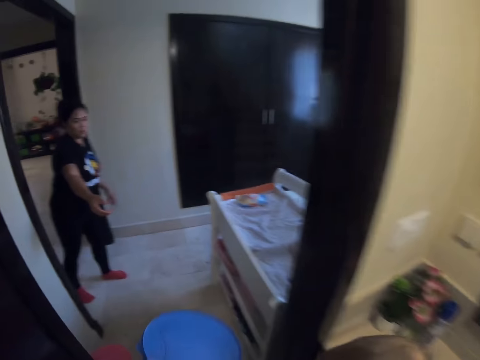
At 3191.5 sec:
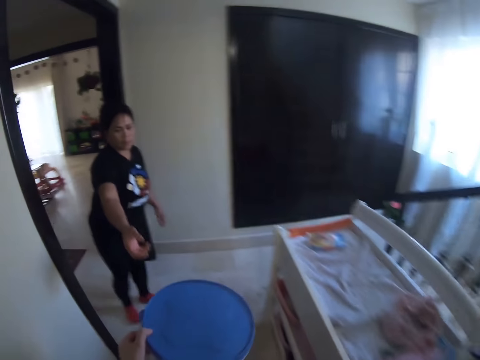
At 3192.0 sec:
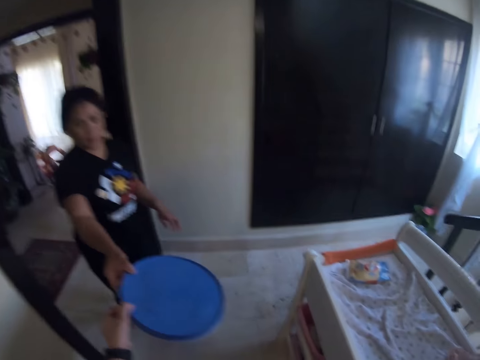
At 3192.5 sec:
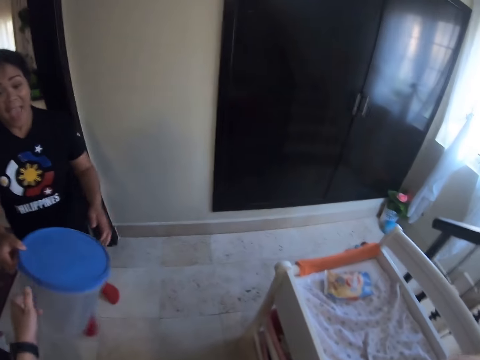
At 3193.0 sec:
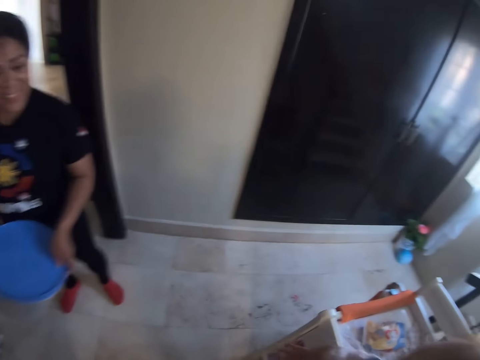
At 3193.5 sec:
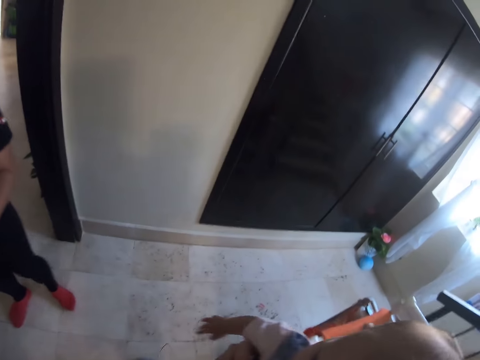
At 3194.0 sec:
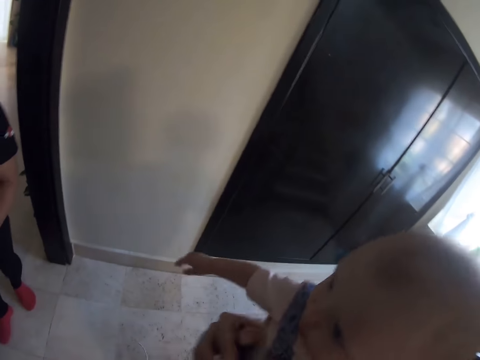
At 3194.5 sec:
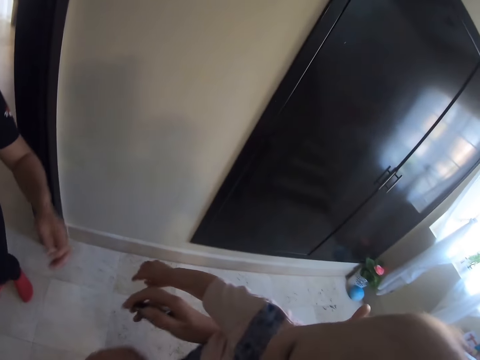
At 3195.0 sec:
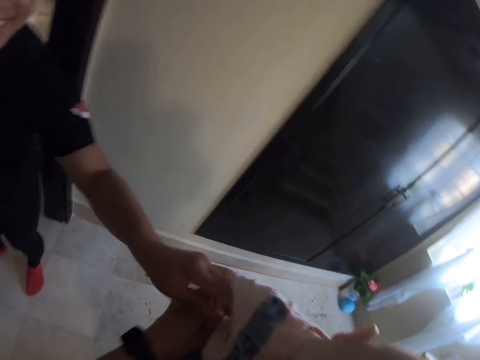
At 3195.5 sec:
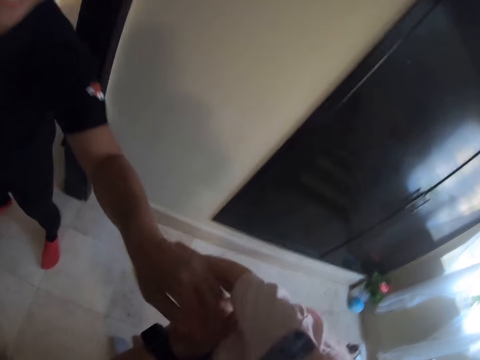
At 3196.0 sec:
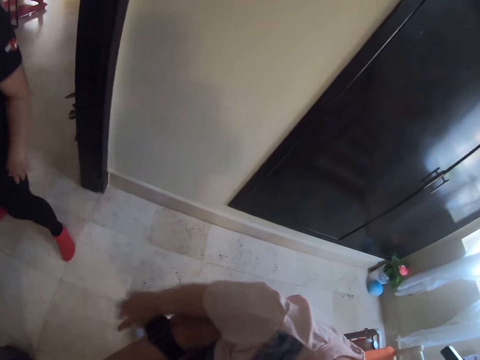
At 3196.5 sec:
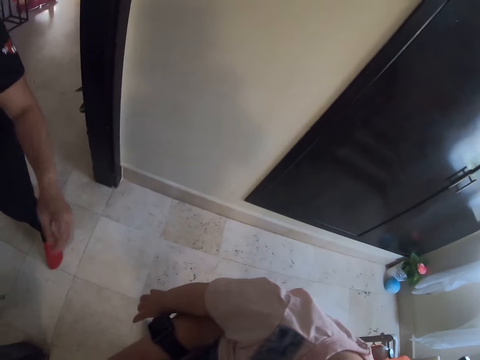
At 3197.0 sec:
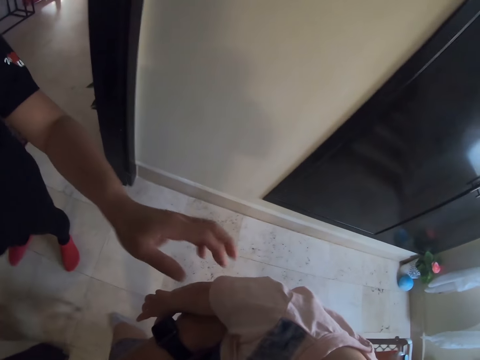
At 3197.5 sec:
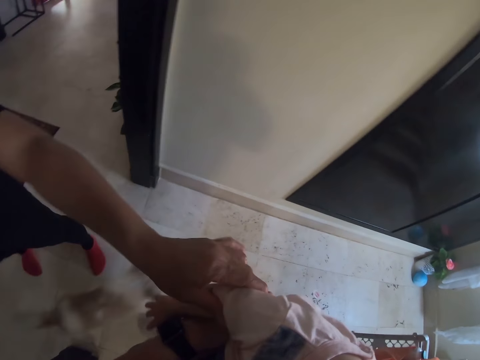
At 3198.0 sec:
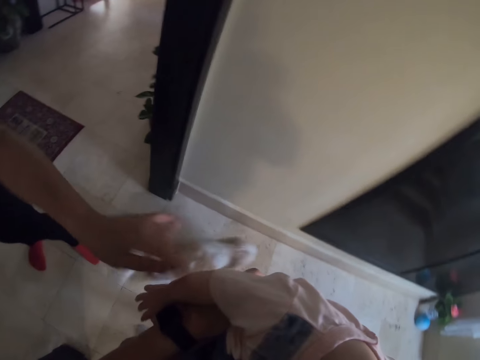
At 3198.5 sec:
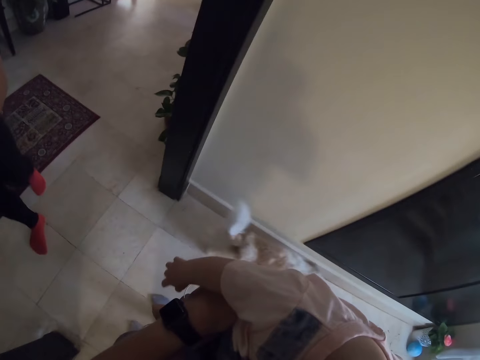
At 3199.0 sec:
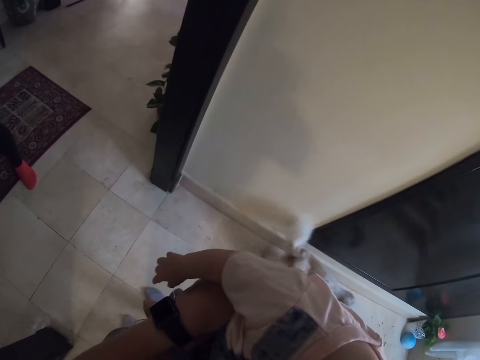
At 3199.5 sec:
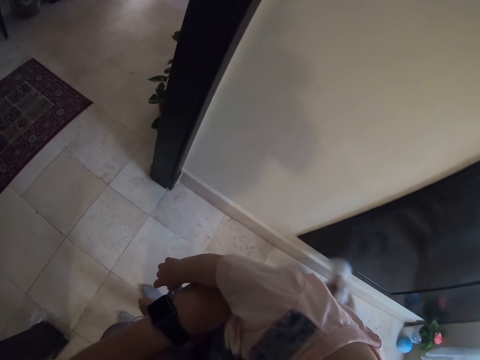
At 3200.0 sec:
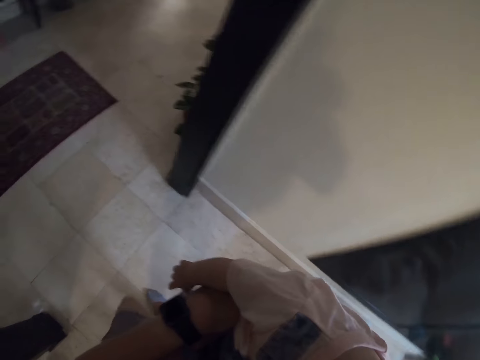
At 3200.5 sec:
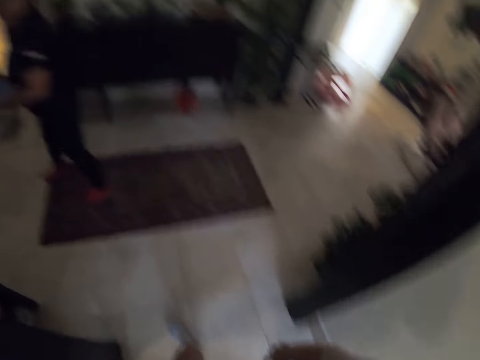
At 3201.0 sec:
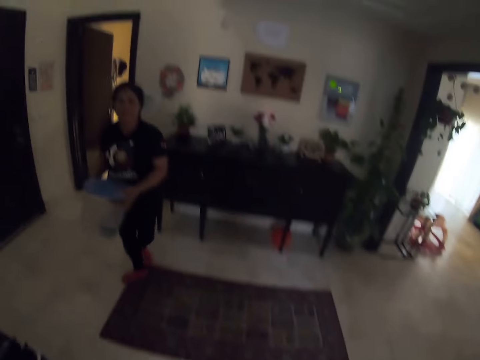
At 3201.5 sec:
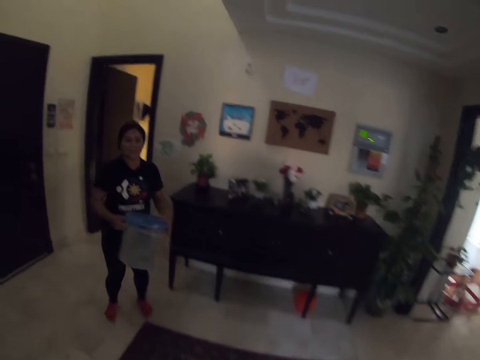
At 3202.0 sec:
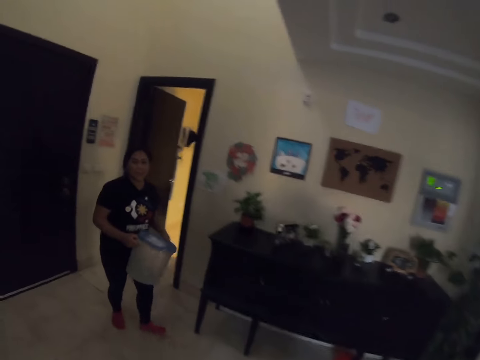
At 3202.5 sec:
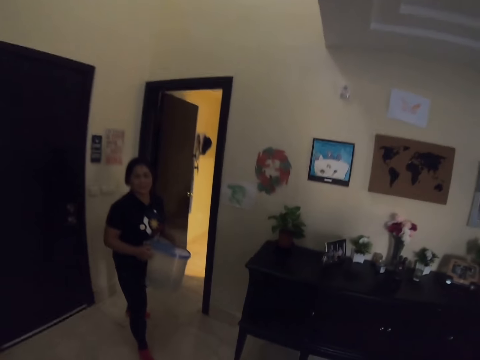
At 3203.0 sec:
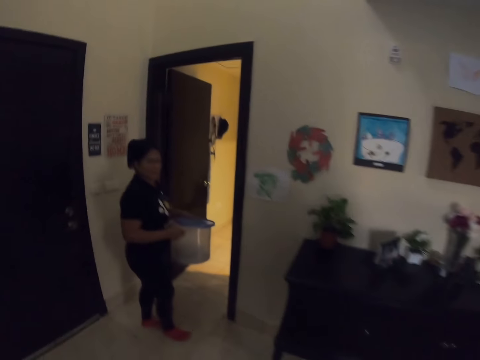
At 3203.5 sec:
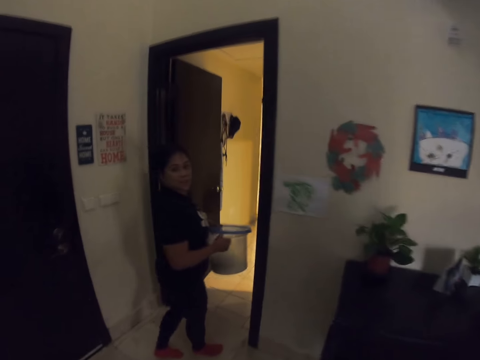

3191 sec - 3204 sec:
The camera wearer passes the bucket to the woman with her left hand. The woman holds the bucket with both hands. The woman interacts with a baby in the right hand of the camera wearer. The camera wearer adjusts the baby in her right hand. She interacts with the baby. She holds her right hand with her left hand. The woman touches the baby with her left hand. The camera wearer walks around the house. She interacts with the woman. The woman converses with the camera wearer.

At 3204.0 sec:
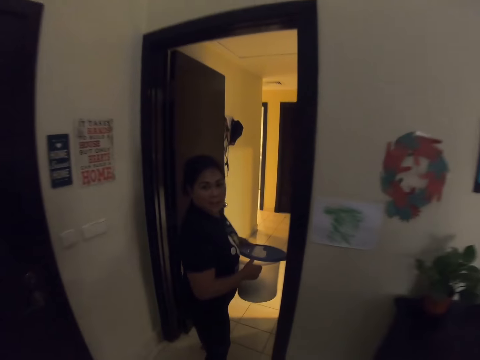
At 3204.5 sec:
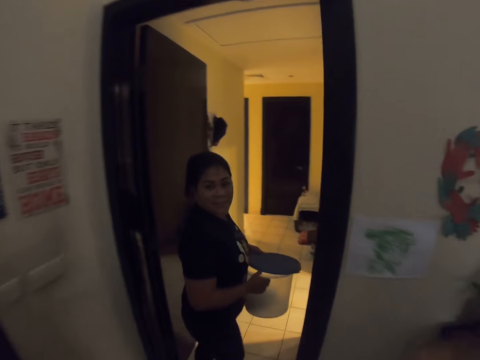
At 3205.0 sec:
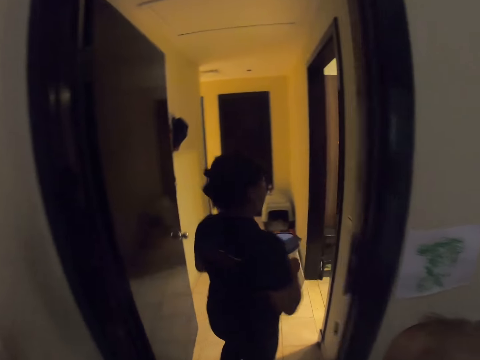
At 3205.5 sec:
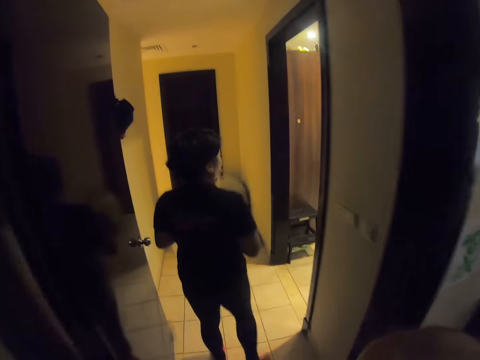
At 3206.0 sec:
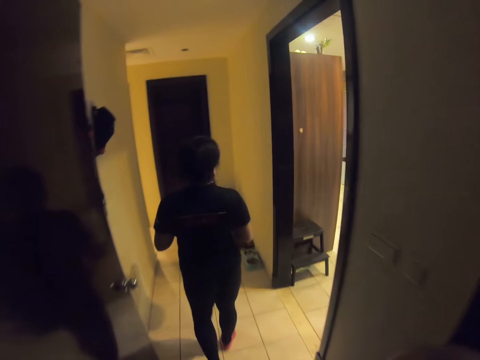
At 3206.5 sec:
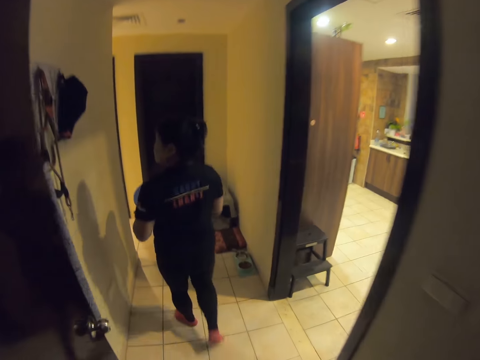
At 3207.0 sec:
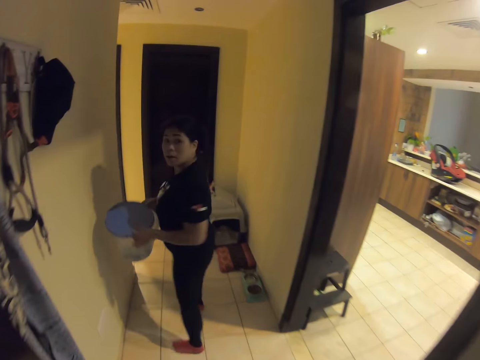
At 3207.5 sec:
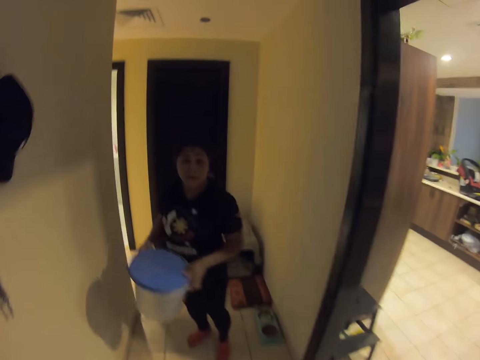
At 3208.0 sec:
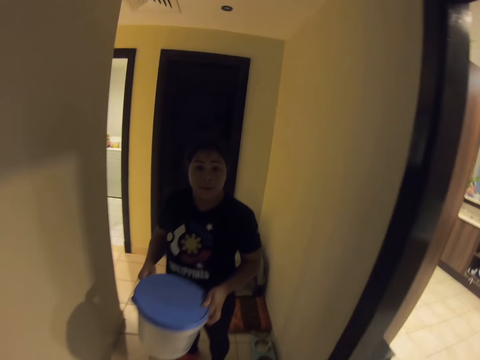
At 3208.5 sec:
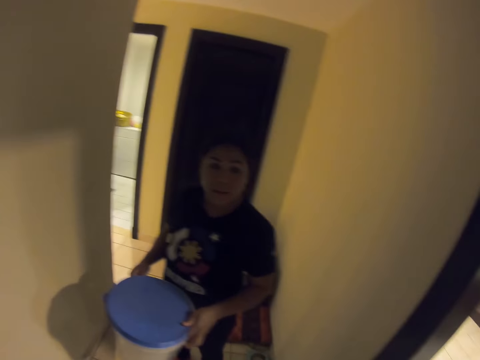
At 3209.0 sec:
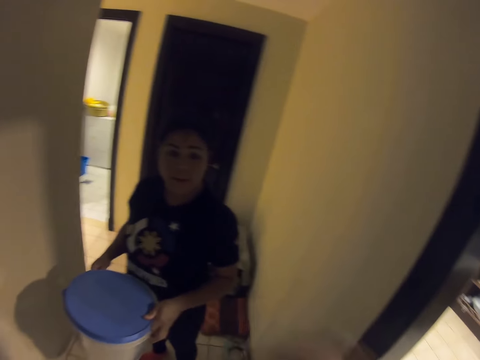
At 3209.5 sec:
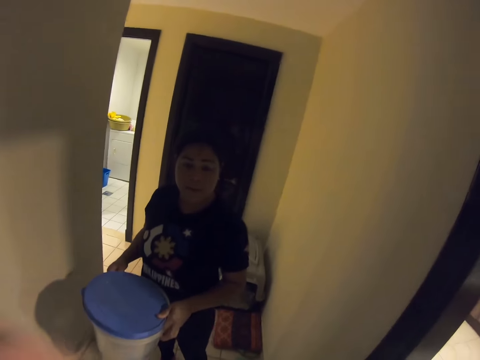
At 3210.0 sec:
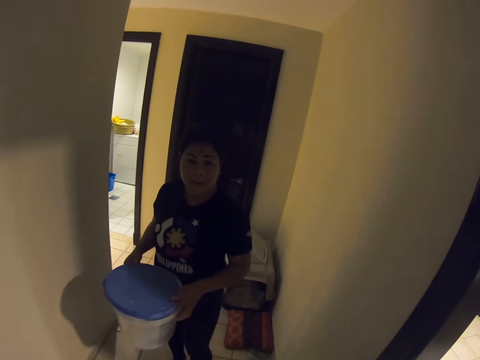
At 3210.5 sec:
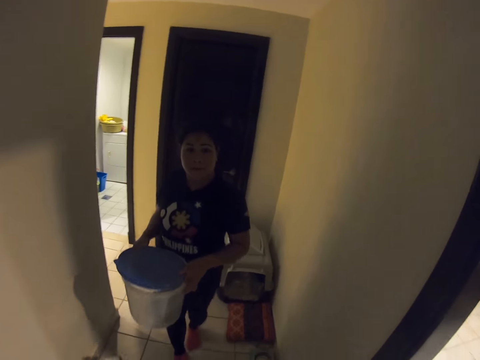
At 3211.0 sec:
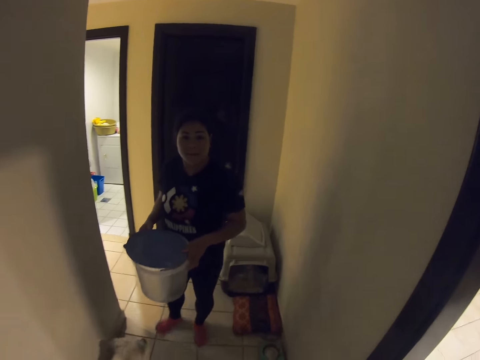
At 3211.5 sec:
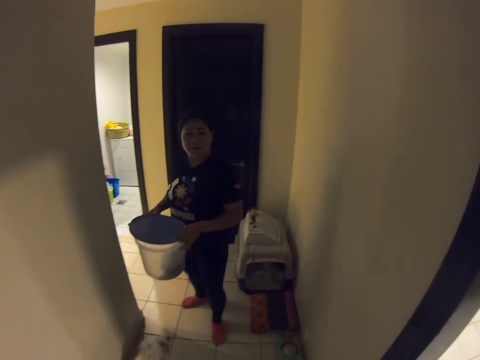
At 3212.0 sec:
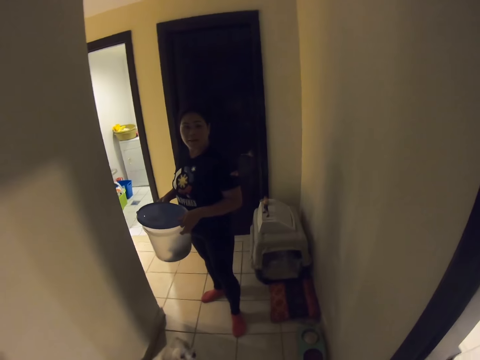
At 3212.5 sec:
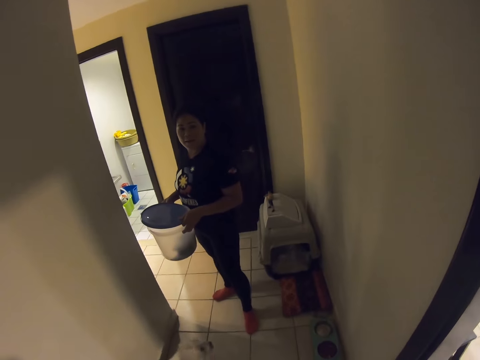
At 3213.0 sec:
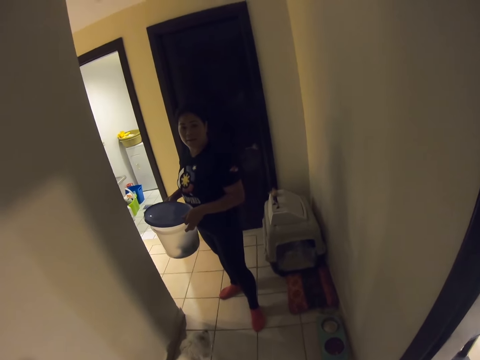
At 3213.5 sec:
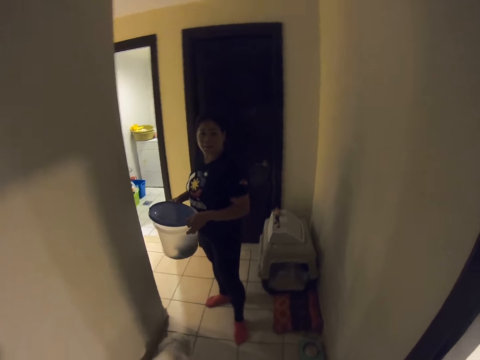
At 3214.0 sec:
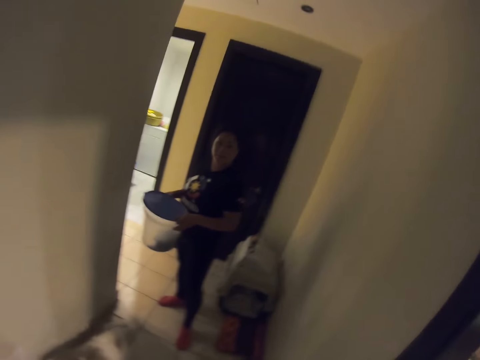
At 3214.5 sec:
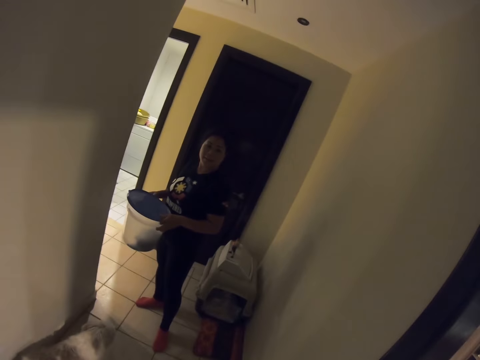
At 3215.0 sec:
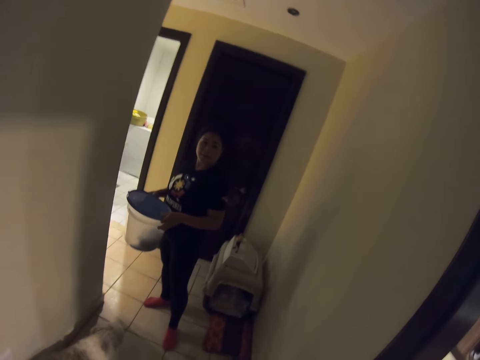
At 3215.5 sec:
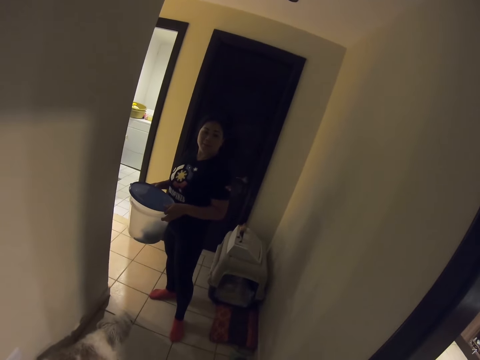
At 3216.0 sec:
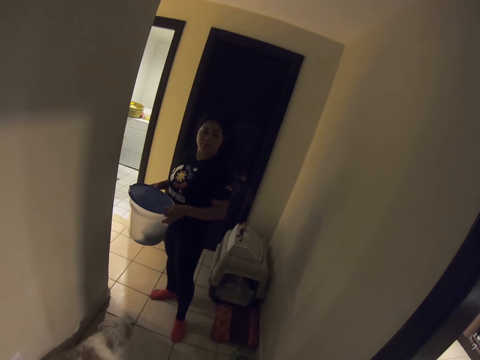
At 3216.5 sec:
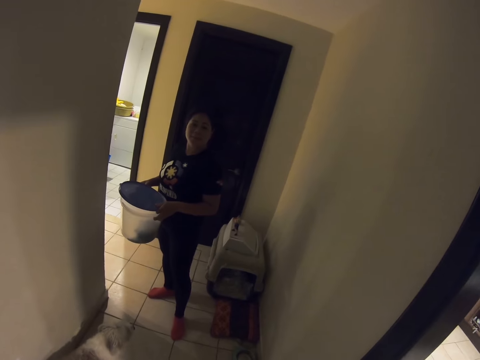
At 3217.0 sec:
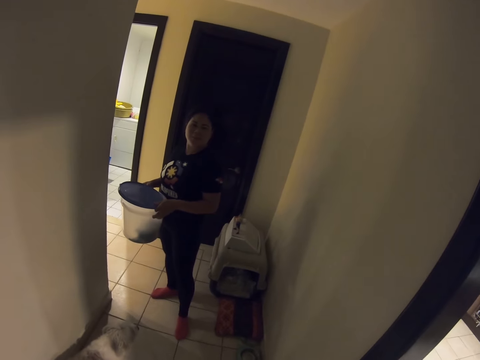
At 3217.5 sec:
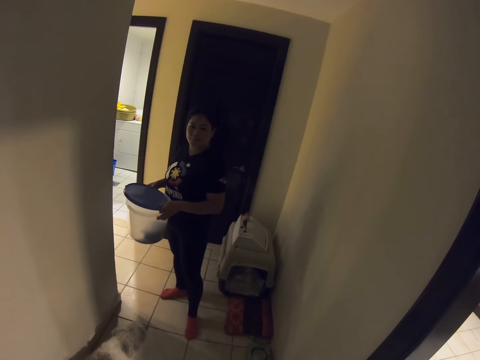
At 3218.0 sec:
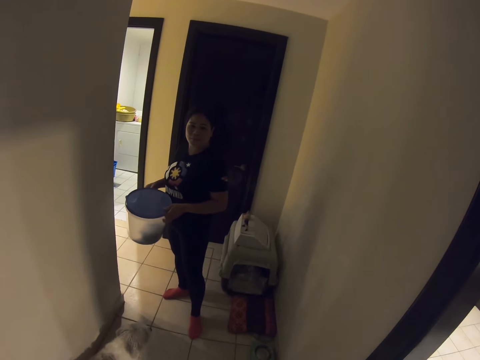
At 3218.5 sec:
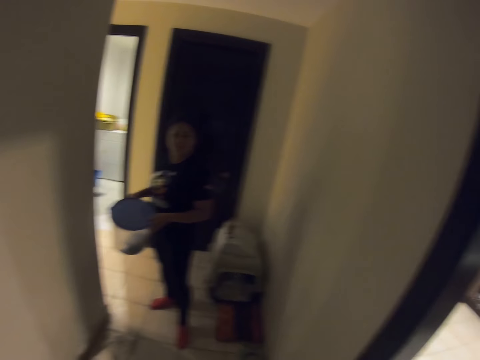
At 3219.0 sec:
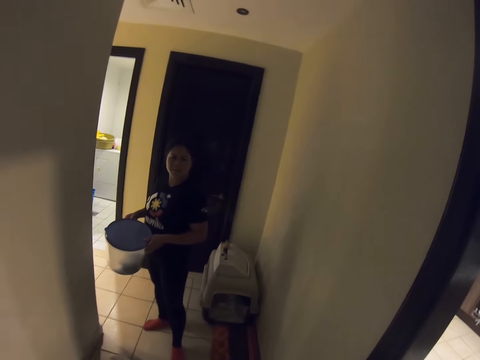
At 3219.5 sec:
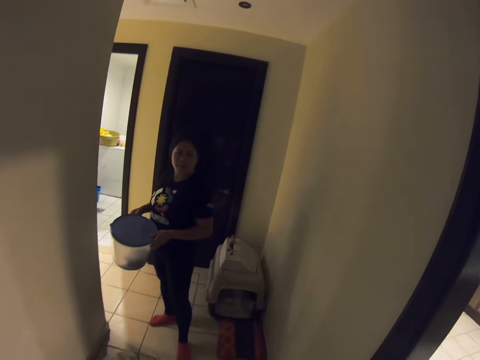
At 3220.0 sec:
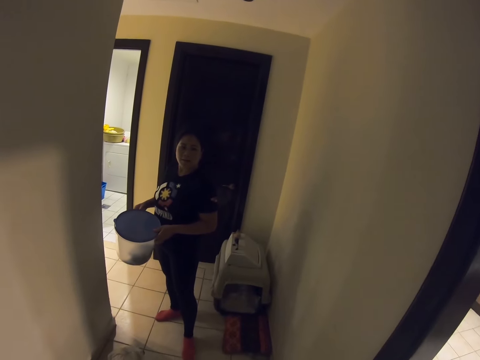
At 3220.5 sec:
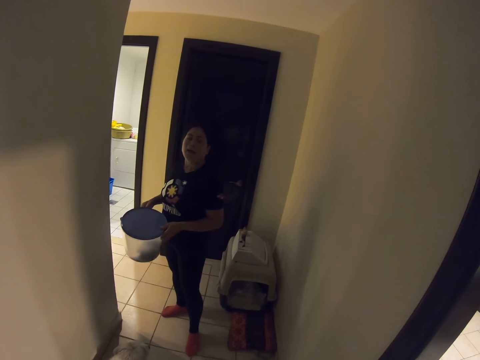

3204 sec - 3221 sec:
The camera wearer walks around the house. They converse with the woman.
